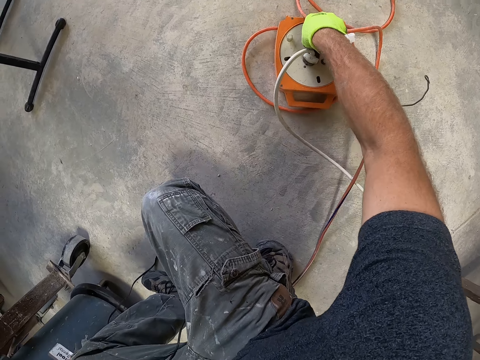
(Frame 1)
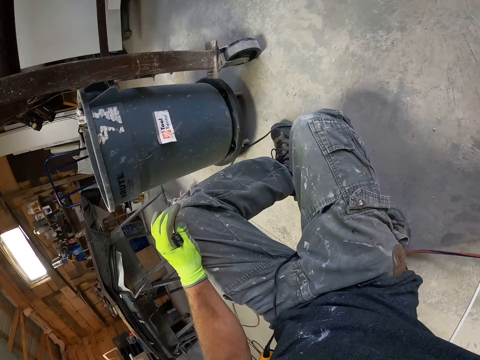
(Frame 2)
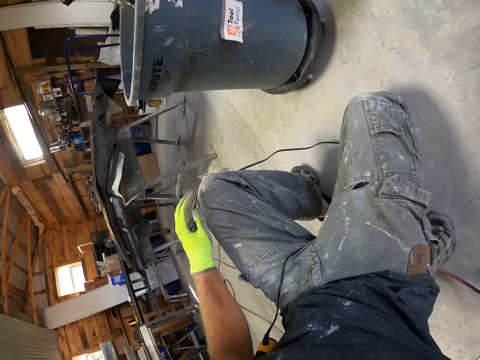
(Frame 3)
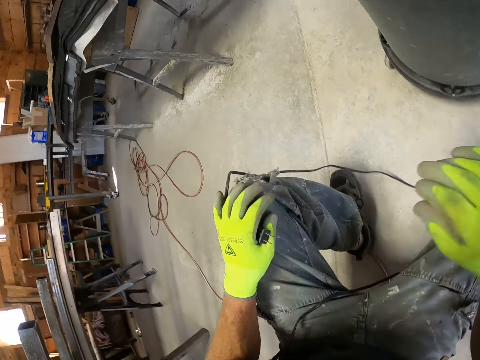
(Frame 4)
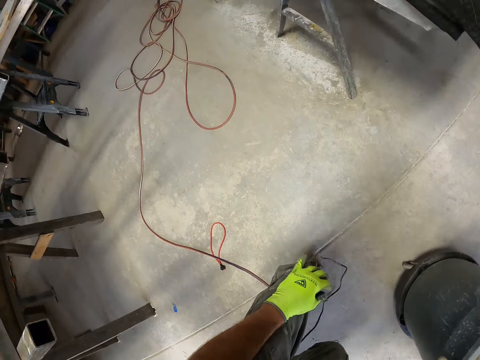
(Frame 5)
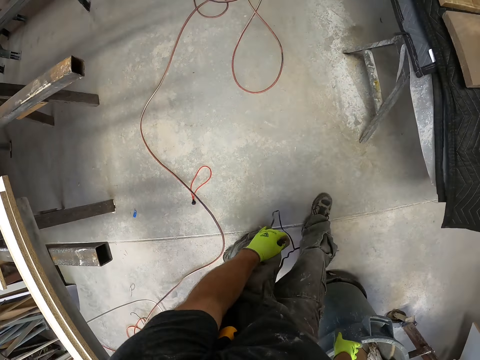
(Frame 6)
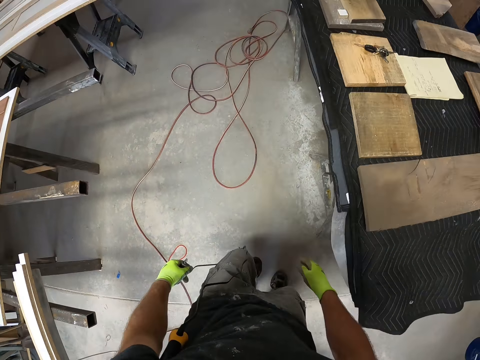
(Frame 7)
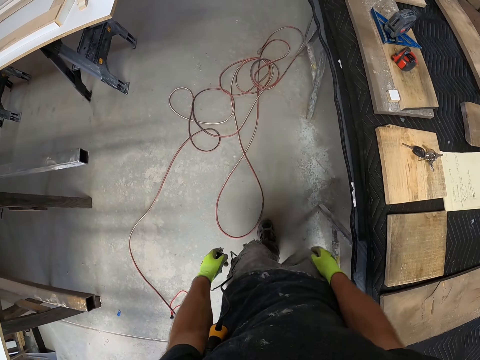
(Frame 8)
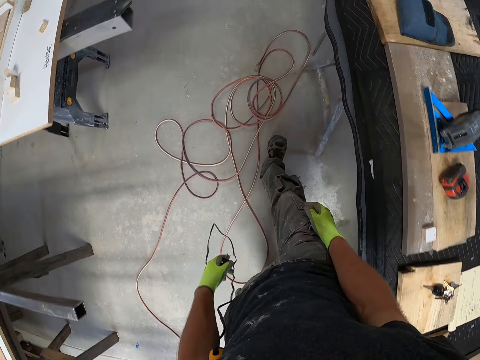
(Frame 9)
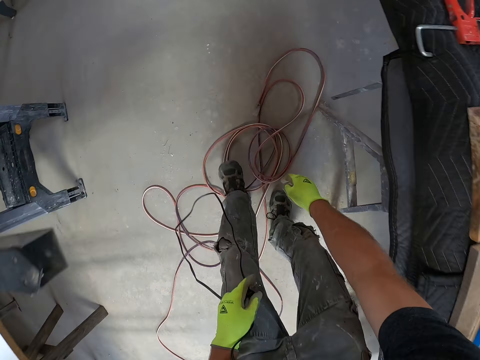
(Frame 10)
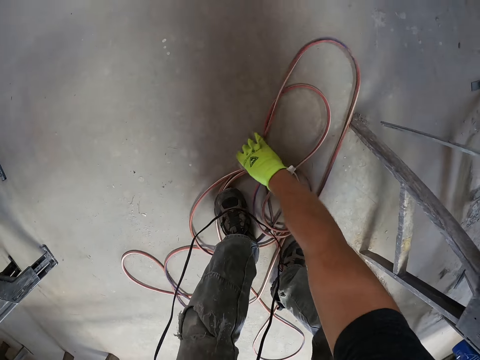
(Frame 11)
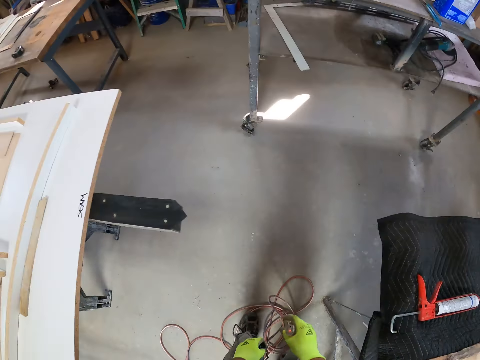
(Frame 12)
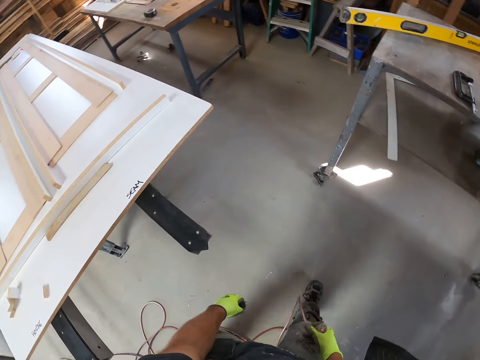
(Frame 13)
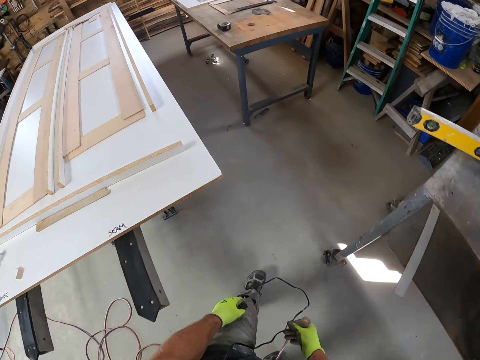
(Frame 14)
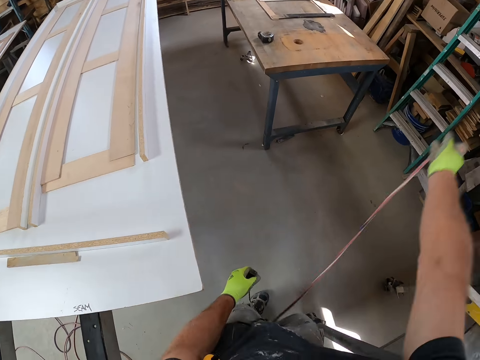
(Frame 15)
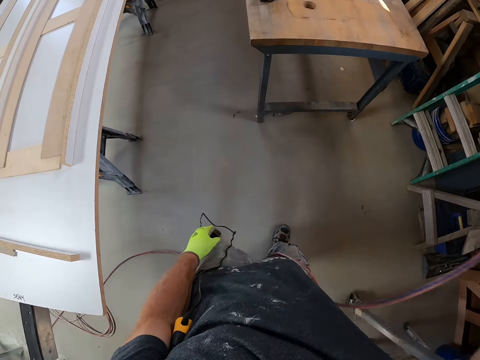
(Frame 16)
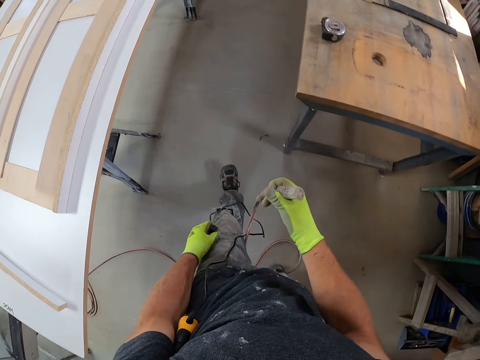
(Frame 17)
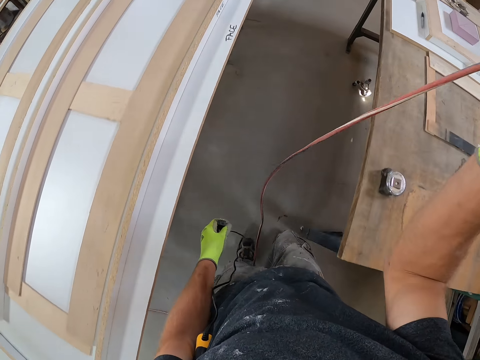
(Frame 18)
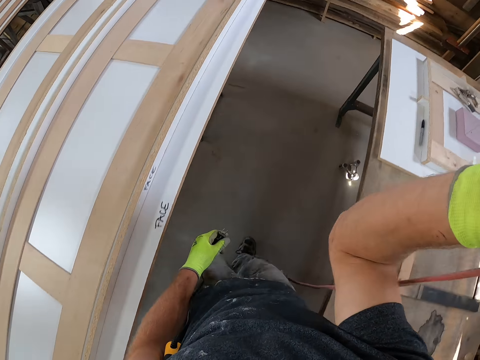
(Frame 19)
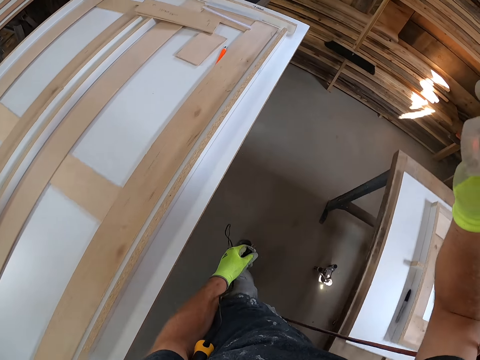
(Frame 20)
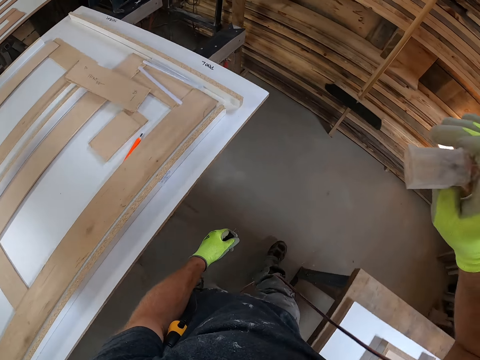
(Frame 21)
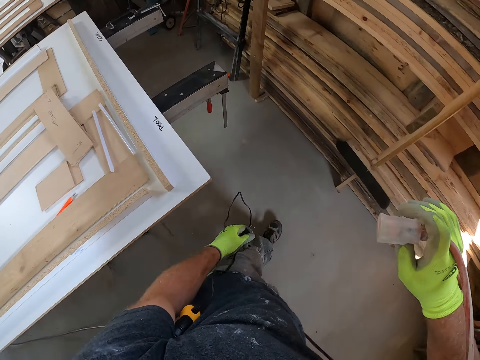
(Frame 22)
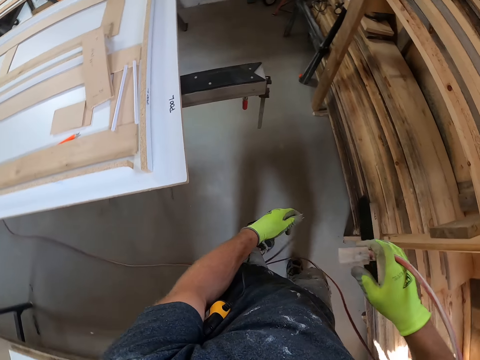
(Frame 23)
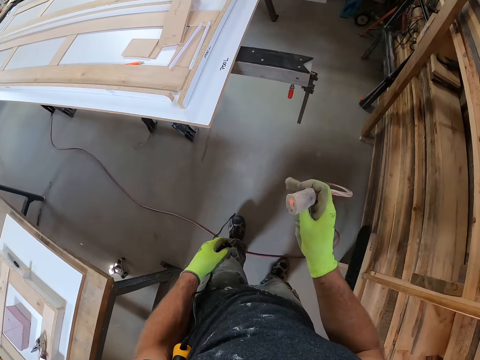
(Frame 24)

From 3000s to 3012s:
The camera wearer walks away from the extension box. He picks up the cable. He holds the wire in his right hand. He pulls the cable. He walks towards a workbench.

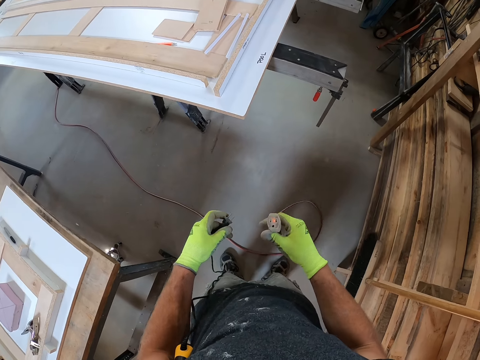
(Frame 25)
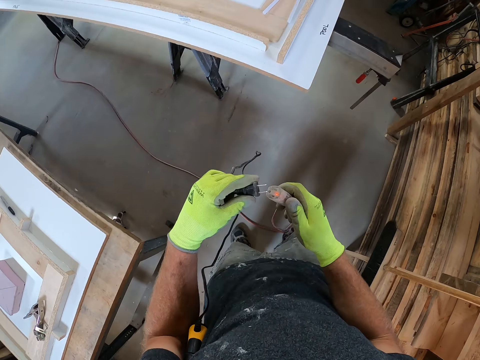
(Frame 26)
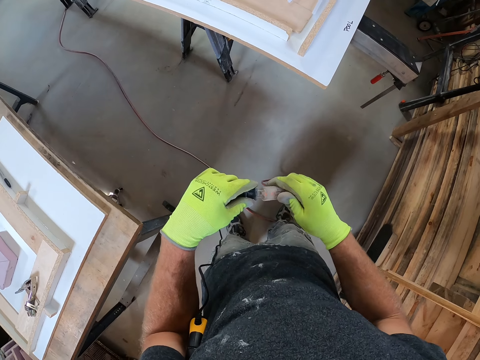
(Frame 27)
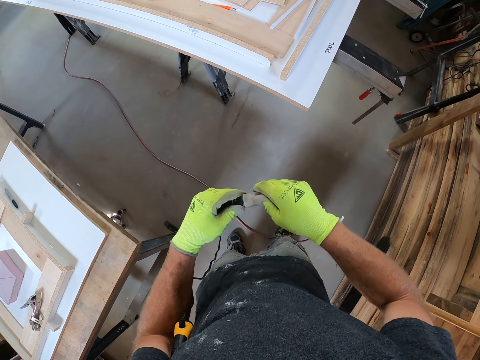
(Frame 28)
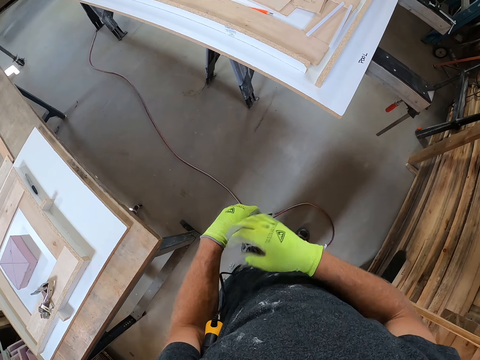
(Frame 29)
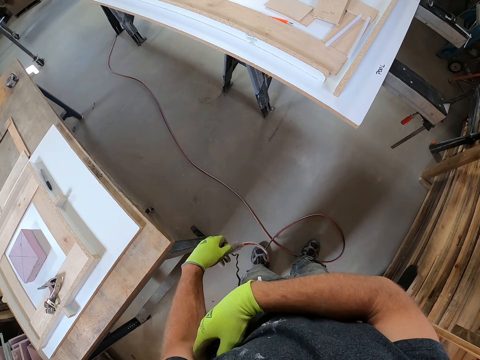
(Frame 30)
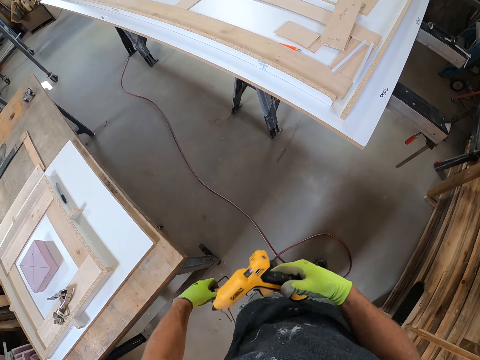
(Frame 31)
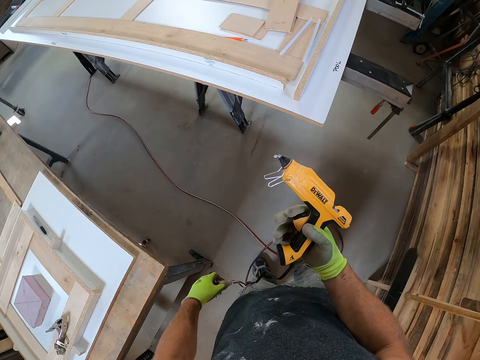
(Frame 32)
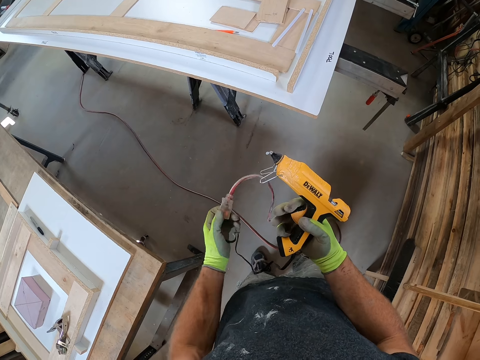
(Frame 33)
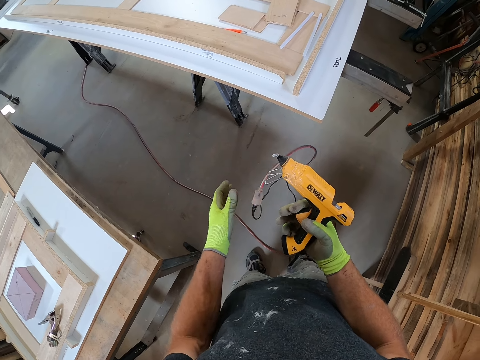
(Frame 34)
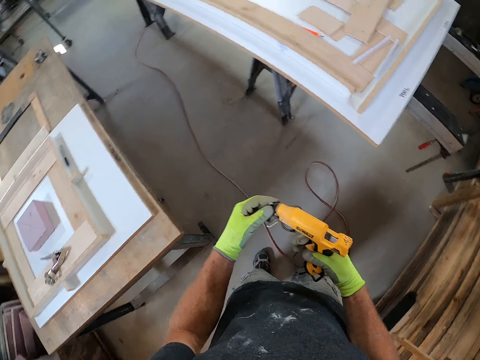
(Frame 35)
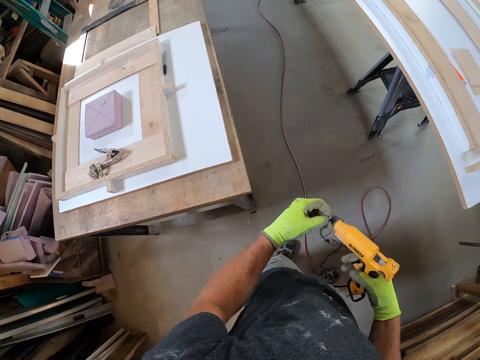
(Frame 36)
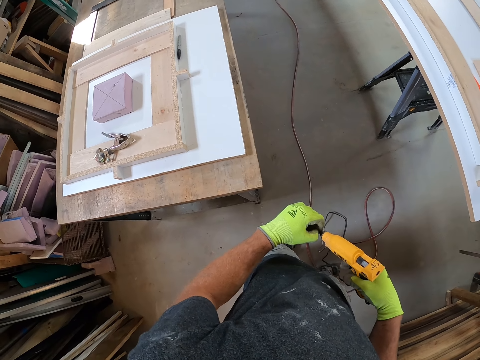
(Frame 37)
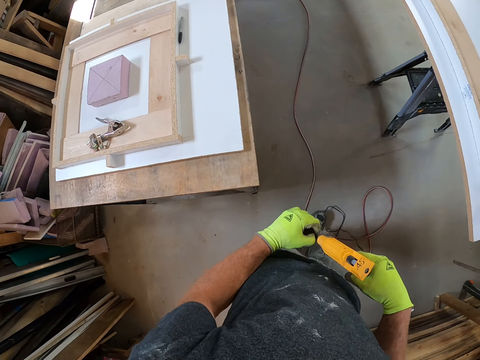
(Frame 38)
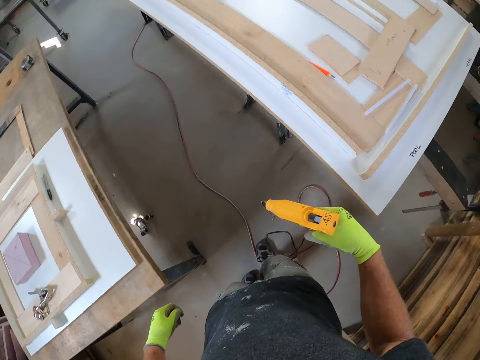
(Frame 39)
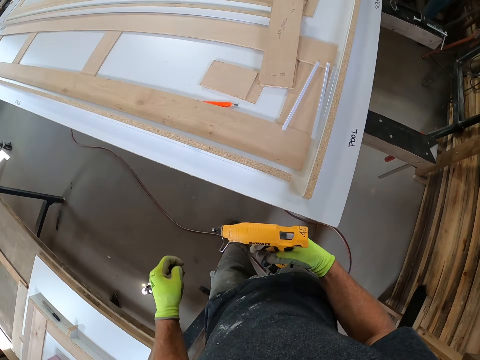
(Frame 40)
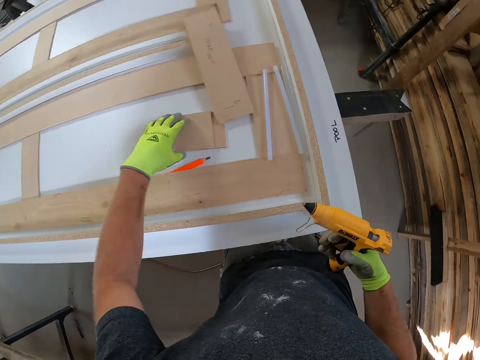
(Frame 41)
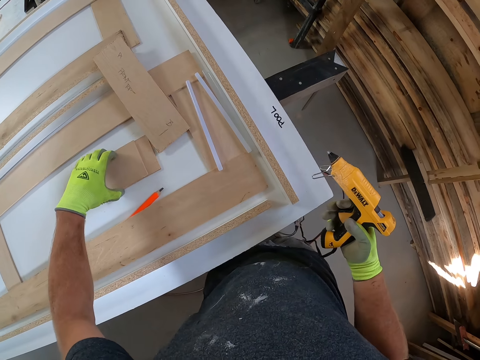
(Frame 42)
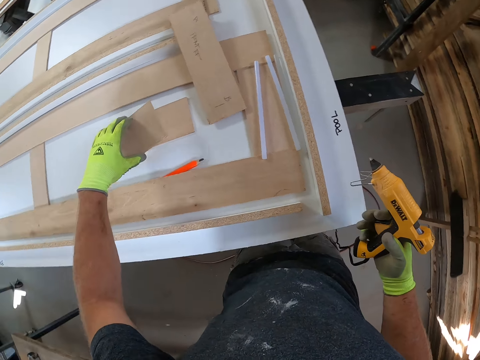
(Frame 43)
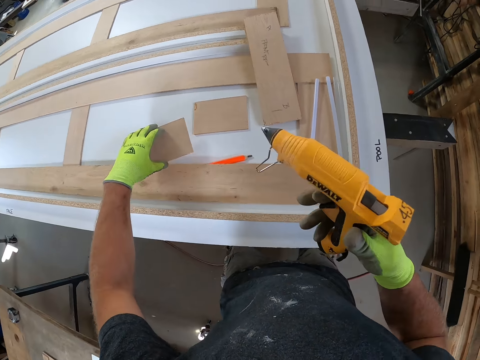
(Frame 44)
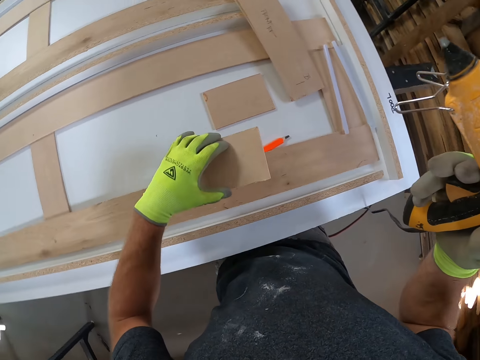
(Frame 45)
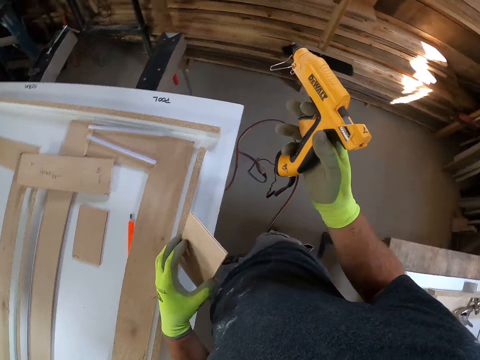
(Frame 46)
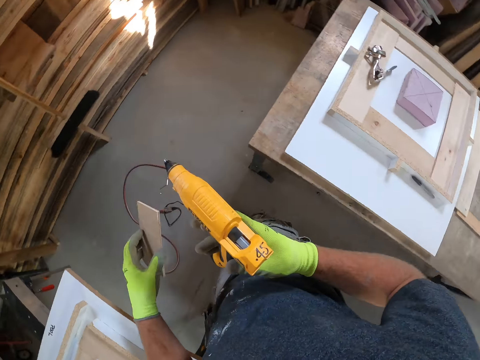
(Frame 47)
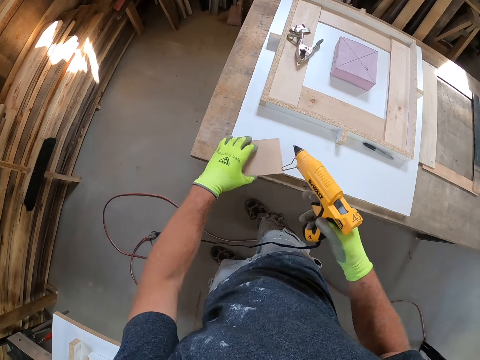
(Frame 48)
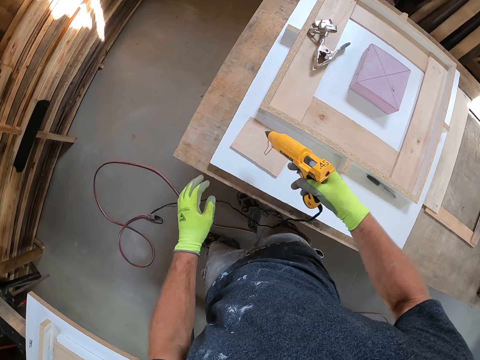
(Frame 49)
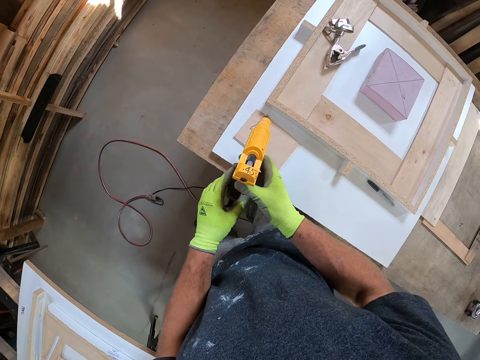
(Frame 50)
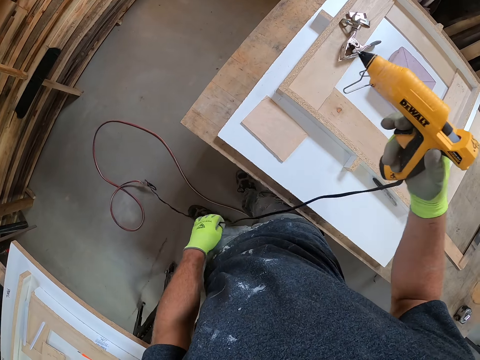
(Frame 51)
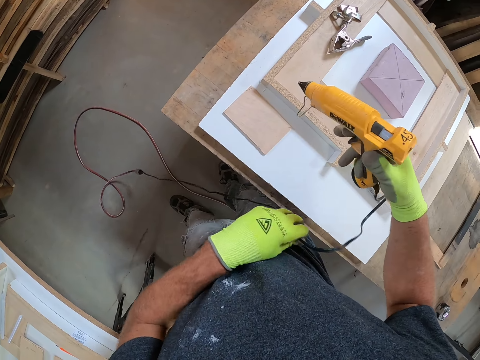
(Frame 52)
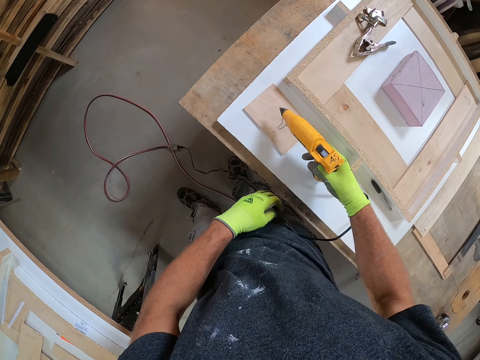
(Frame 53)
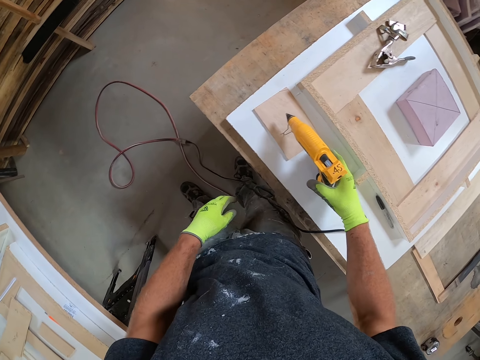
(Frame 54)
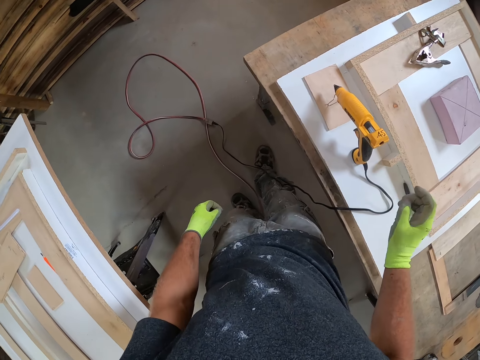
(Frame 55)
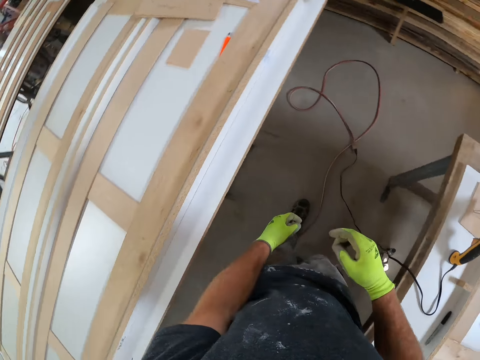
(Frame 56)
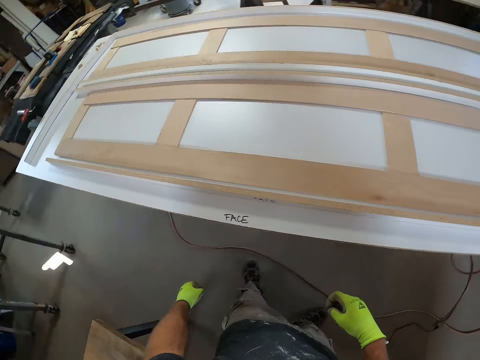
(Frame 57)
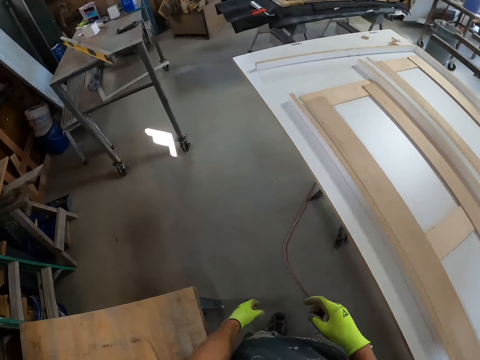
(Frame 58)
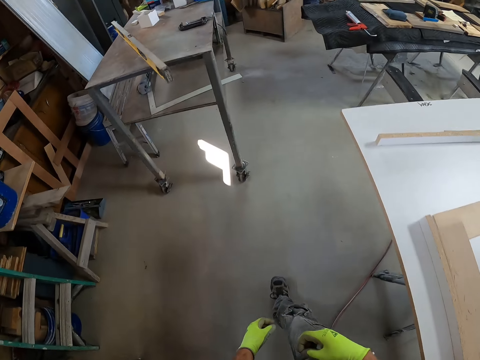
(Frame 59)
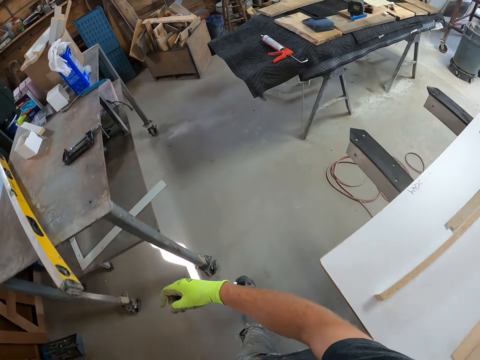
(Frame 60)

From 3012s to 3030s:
The camera wearer plugs the glue gun plug in the cable plug connector. He holds the plugs. He picks up the glue gun. He holds the glue gun in his right hand. He drops the wire in his left hand on the floor. He removes glue in the glue gun. He walks in the room. He drops the glue. He picks up a piece of wooden plank from the workbench with his left hand. He drops the piece of wooden plank on another workbench. He pulls the glue gun cable. He adjusts the wire of the glue gun with his left hand. He drops the glue gun in his right hand on the workbench. He walks away from the glue gun.
